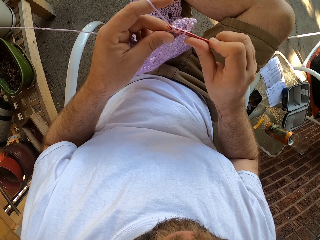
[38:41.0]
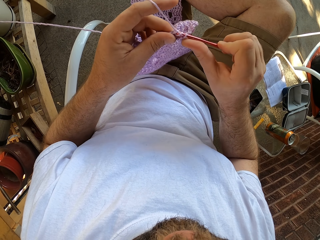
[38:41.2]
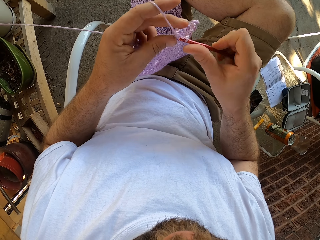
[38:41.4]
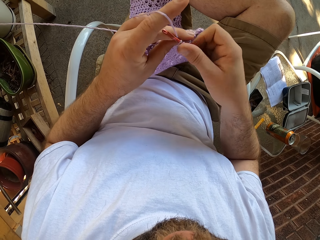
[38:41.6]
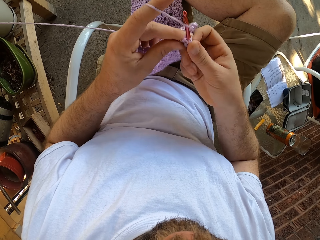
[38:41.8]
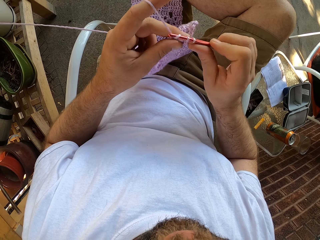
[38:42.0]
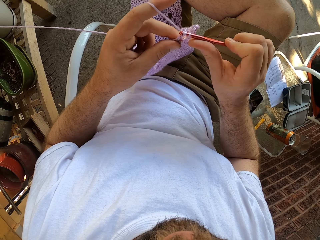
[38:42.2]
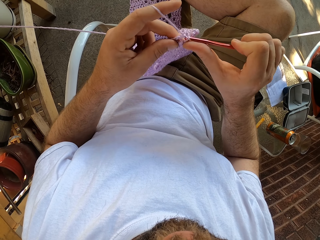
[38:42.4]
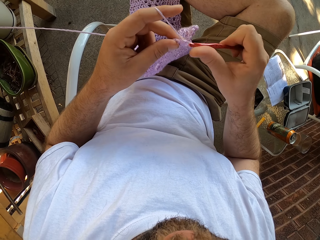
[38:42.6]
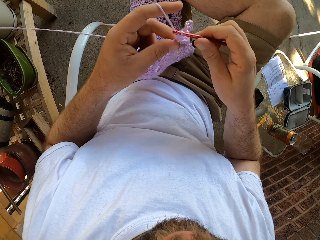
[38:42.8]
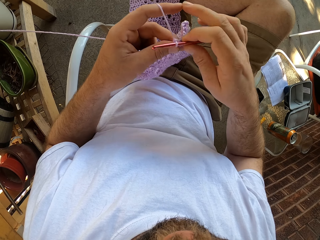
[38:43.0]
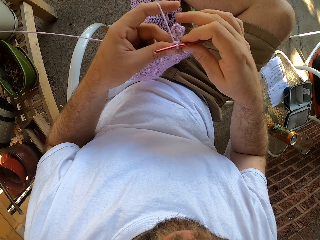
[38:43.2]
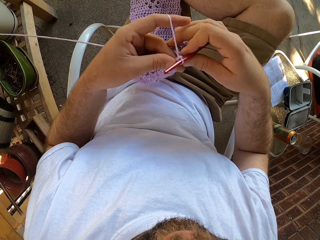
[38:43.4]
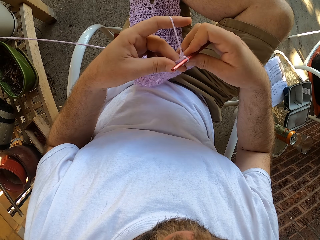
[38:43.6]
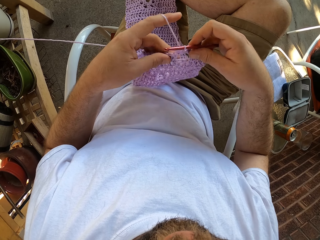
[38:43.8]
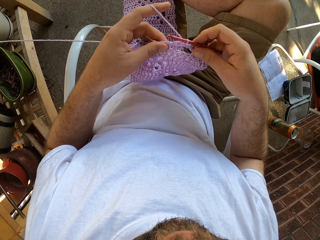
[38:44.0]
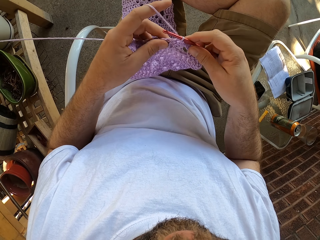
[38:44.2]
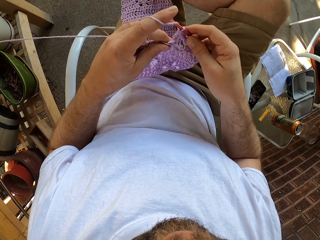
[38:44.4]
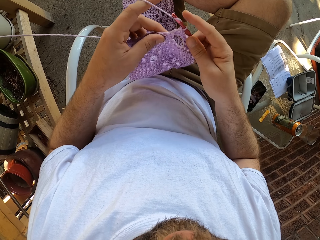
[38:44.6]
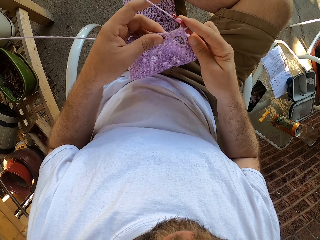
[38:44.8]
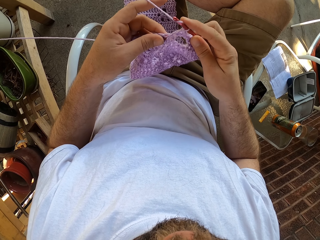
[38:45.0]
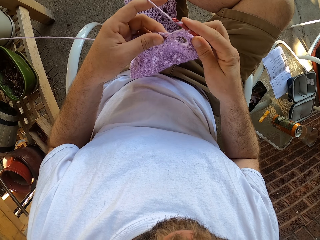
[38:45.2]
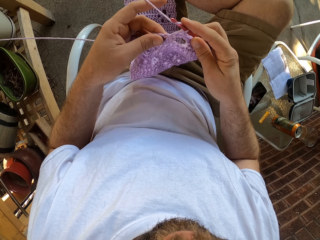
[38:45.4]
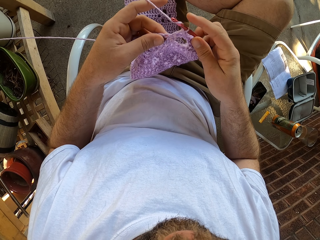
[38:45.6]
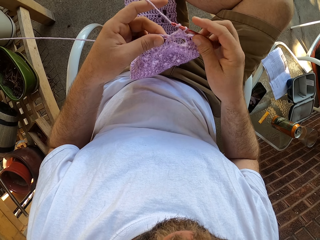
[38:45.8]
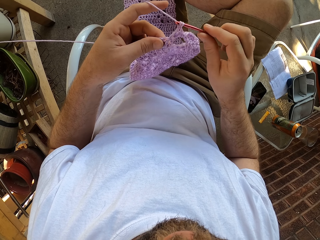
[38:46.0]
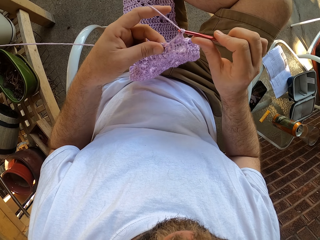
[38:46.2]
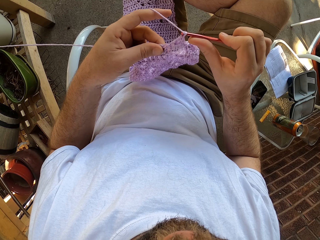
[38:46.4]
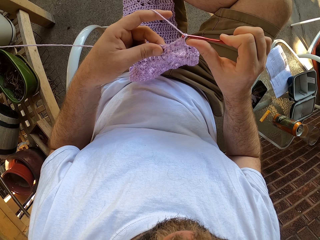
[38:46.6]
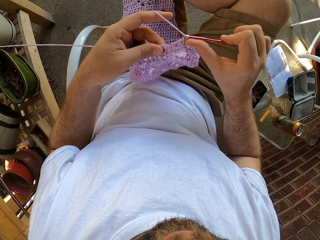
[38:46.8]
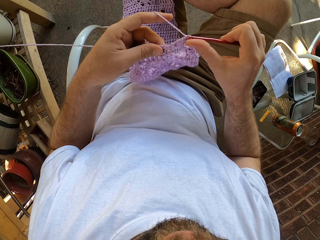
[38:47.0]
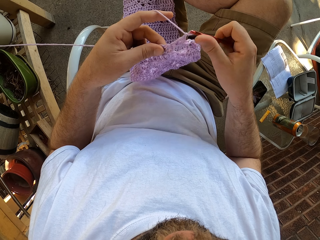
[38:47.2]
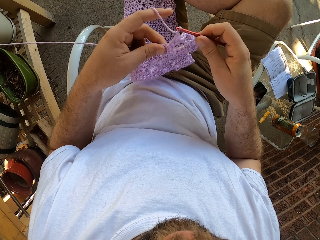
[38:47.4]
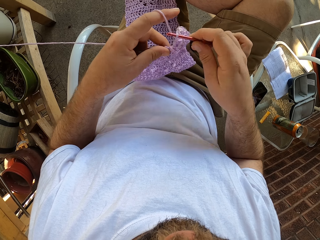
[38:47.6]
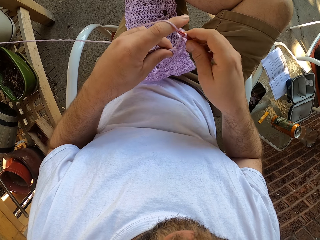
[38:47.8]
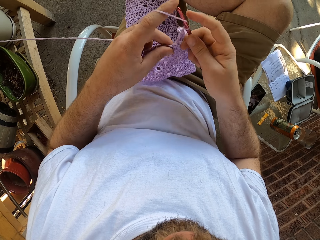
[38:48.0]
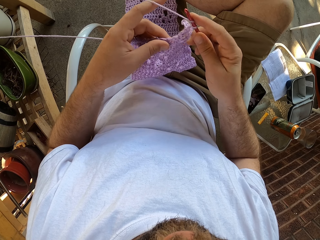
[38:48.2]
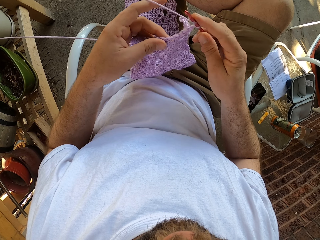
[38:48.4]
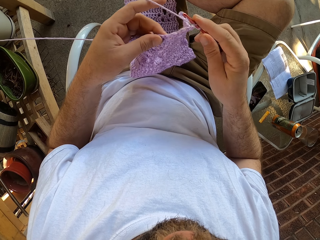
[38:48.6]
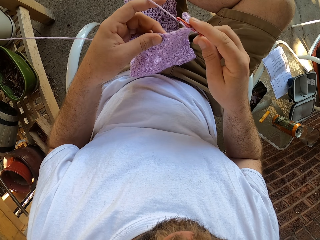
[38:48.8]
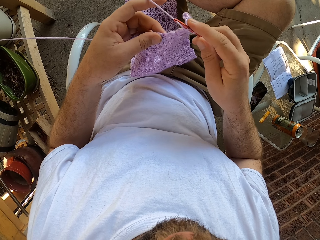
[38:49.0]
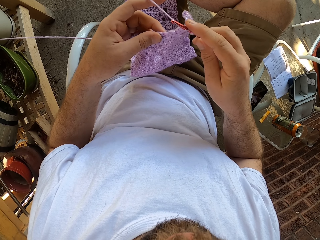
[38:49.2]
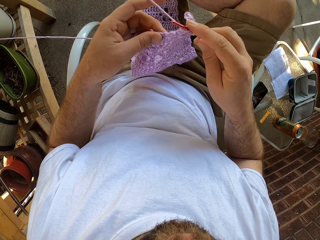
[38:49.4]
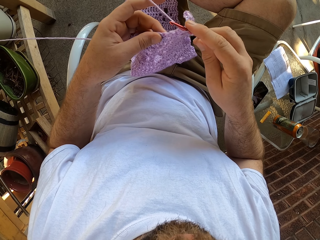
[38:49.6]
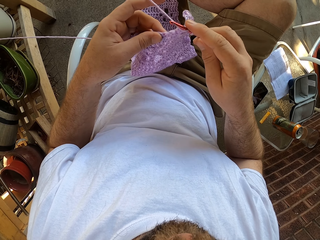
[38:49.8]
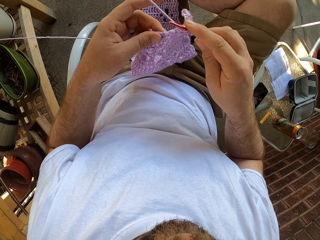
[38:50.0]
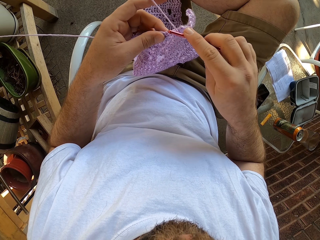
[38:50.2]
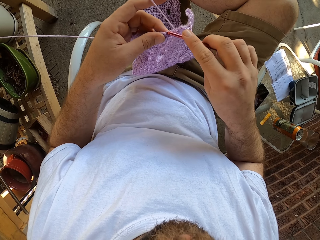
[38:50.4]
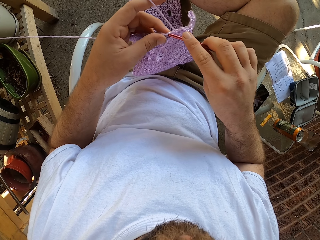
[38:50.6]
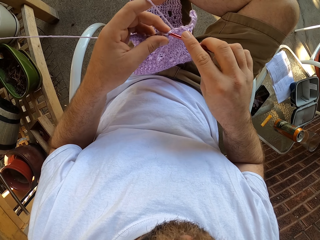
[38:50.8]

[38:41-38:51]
The camera wearer holds the fabric with his hands. He crochets the fabric.

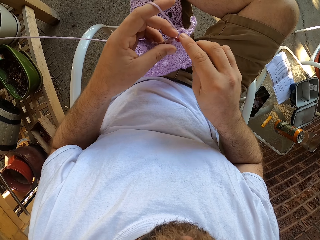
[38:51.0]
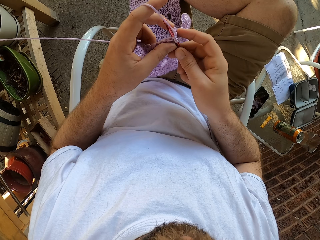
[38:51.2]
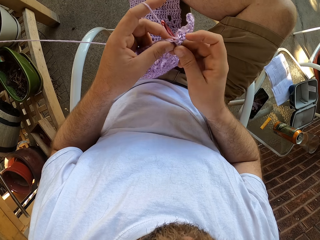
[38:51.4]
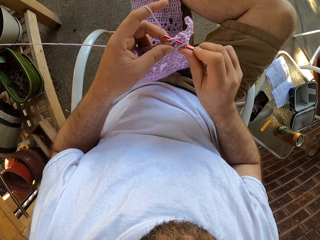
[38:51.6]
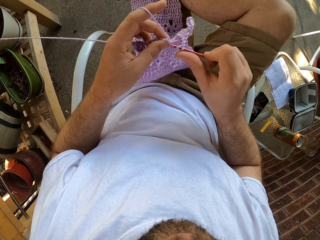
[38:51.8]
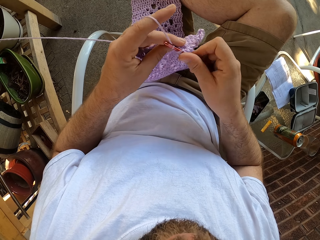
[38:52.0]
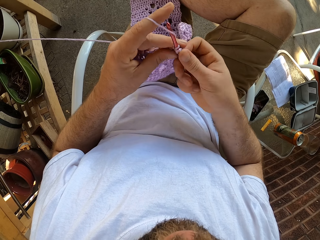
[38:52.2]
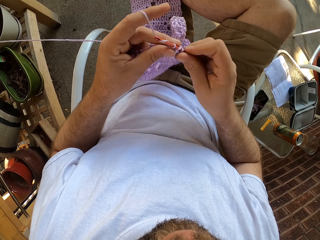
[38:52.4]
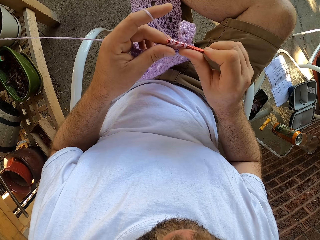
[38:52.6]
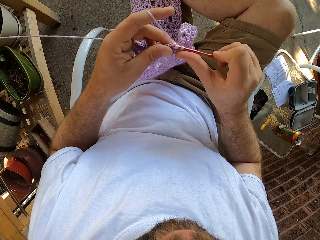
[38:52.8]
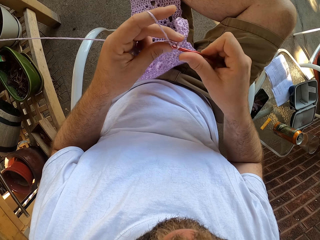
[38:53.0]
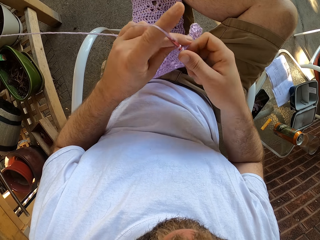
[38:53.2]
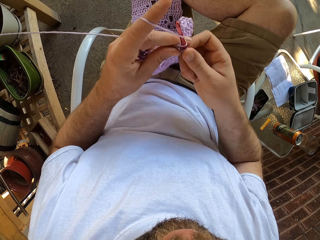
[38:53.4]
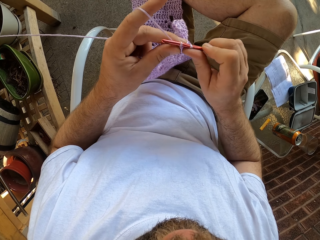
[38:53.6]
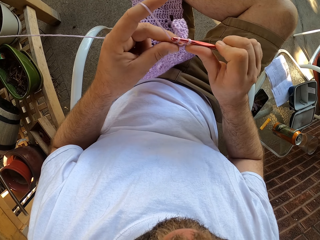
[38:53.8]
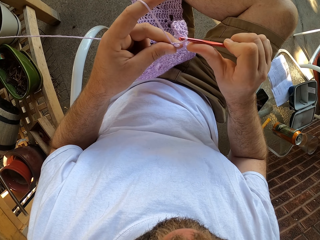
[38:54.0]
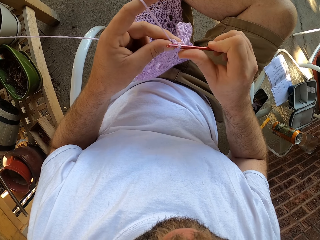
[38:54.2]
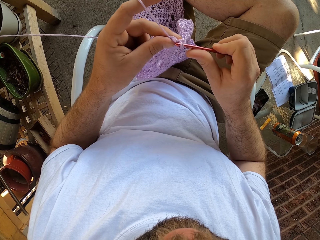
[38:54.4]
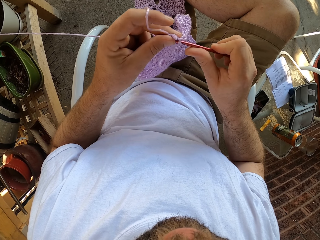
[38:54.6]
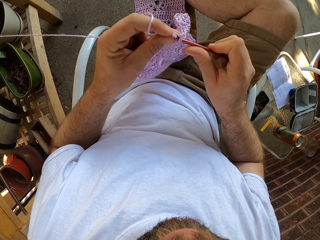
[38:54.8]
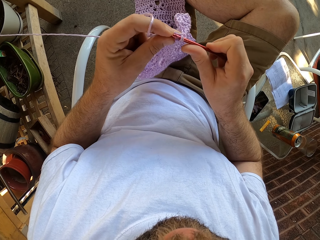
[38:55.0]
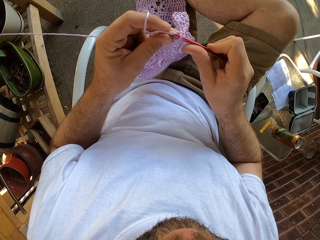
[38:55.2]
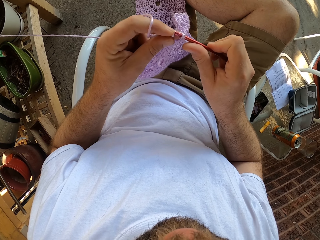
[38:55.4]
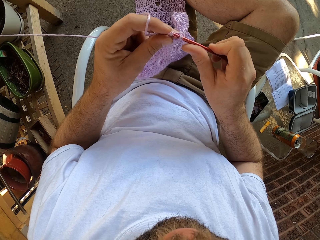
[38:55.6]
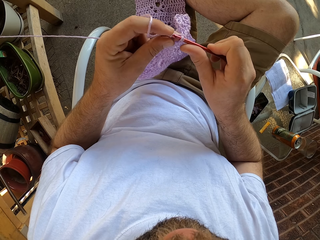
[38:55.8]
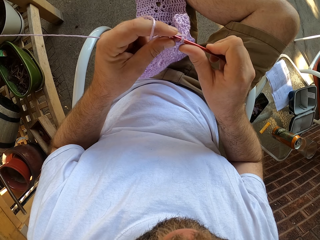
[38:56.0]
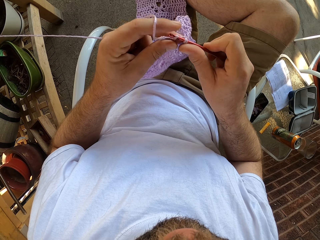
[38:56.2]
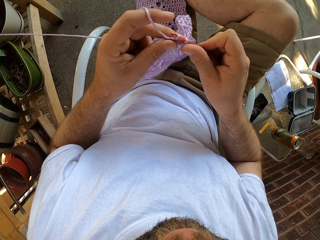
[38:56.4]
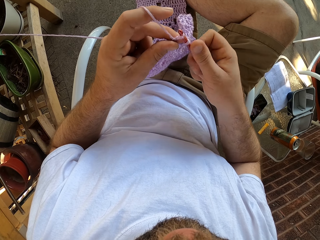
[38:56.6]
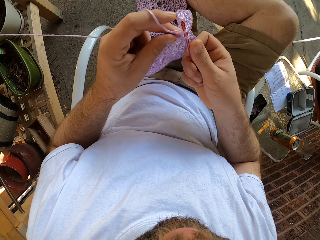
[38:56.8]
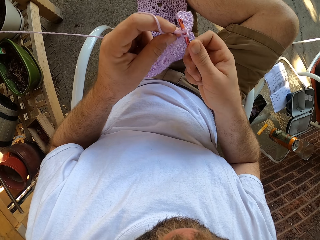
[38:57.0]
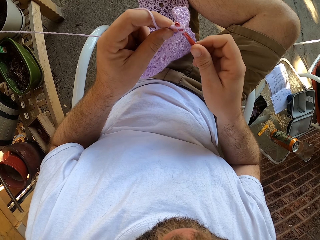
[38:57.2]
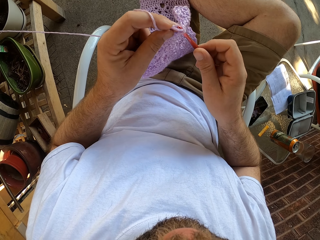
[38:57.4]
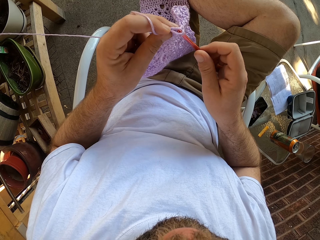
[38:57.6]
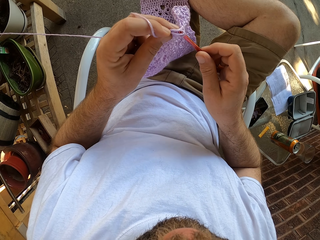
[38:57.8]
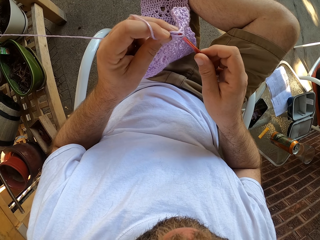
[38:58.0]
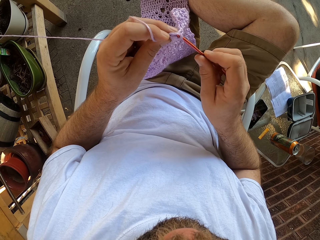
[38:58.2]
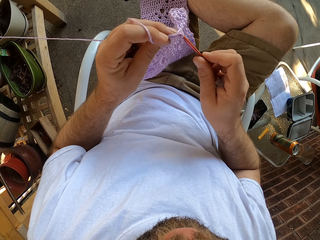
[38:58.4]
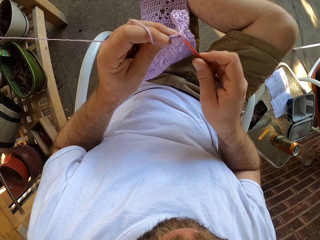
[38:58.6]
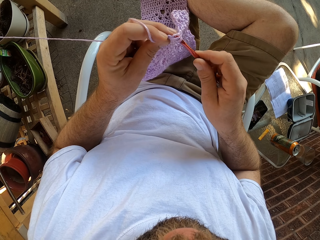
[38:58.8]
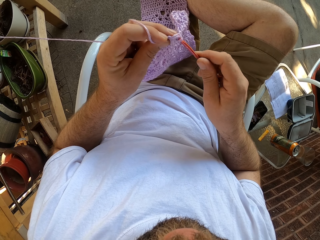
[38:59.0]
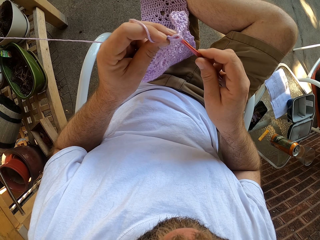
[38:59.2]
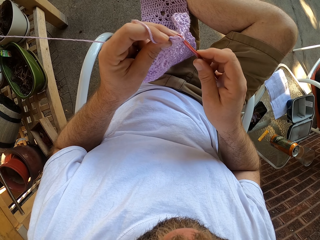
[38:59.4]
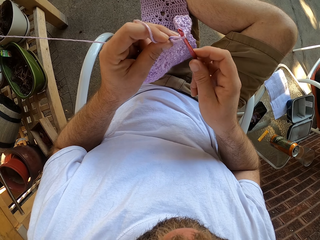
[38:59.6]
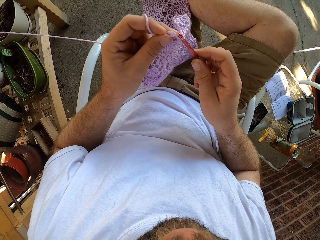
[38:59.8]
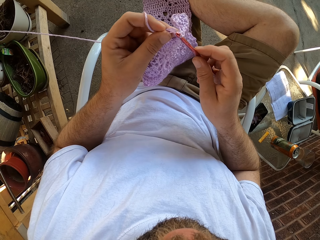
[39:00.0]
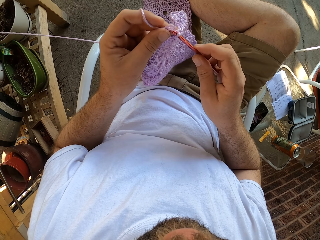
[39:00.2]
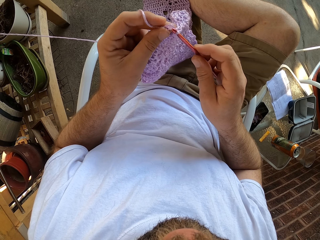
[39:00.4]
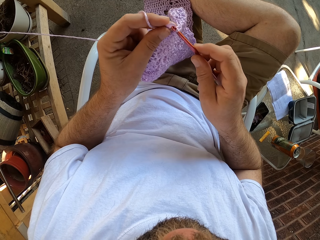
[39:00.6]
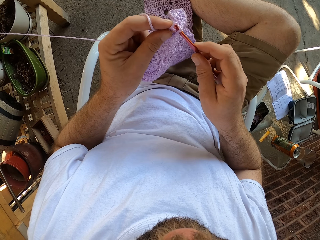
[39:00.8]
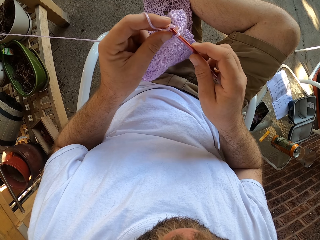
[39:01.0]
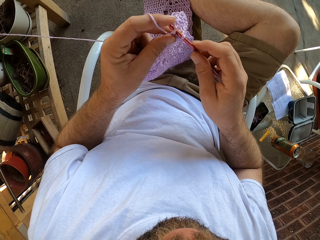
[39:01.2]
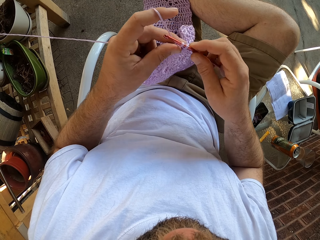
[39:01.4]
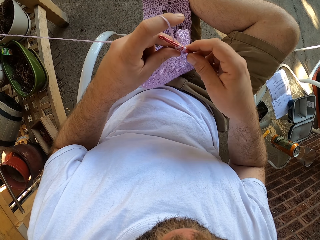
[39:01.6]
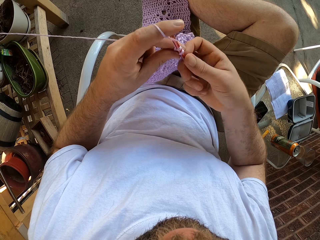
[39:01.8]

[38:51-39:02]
The camera wearer unhooks the thread. They insert the crochet on the thread. They remove the crochet on the thread. They insert the crochet on the thread.
